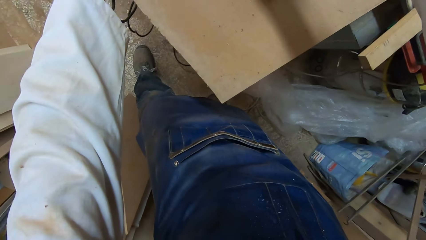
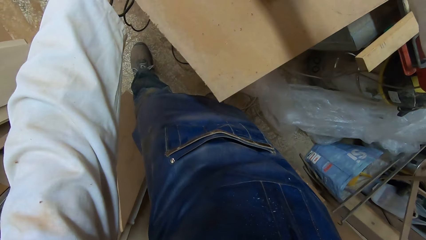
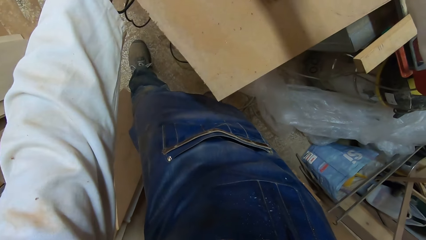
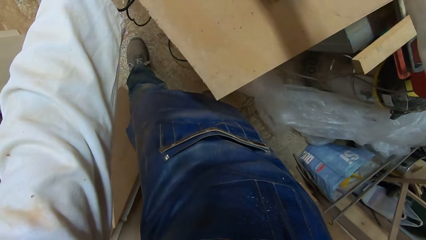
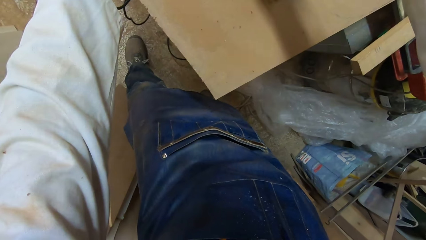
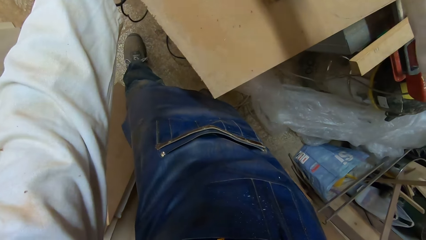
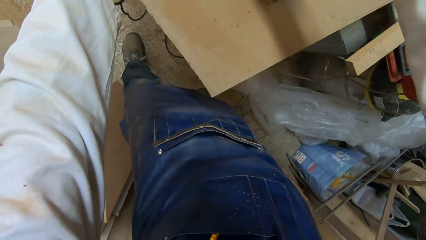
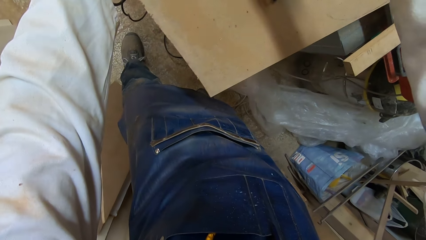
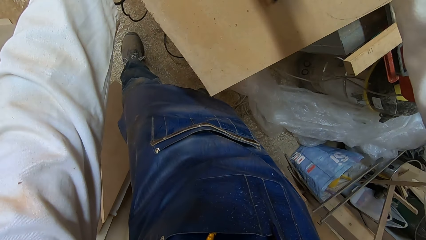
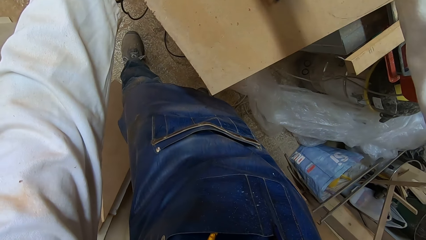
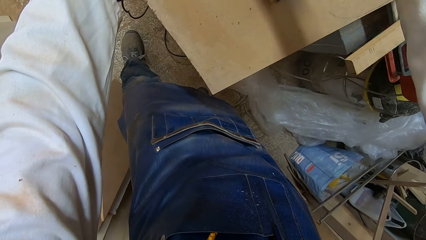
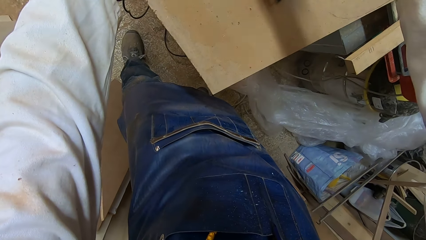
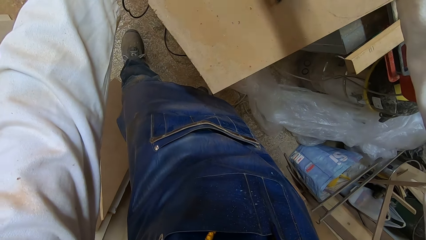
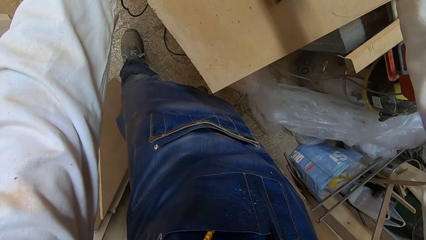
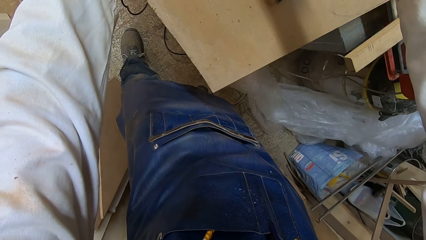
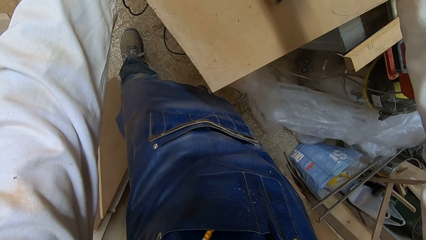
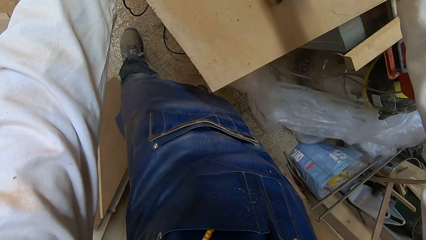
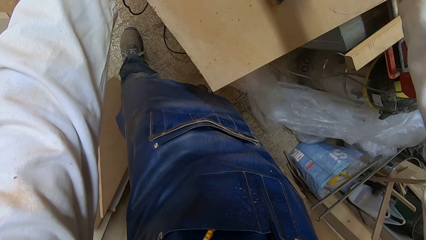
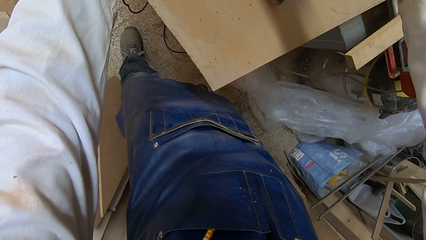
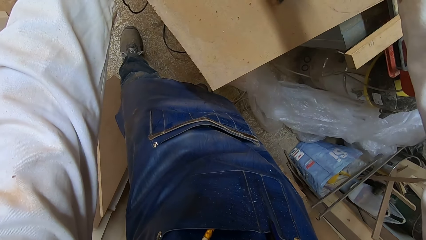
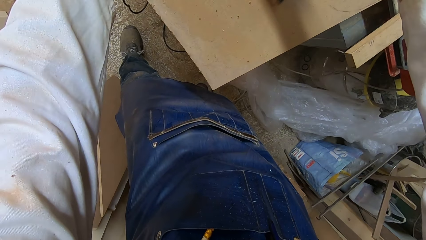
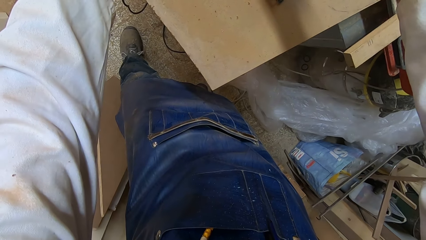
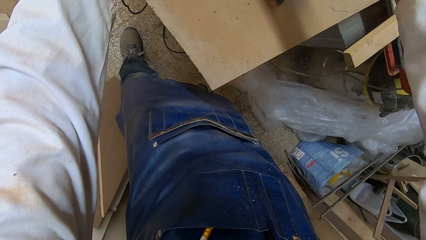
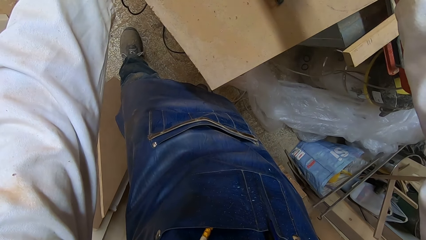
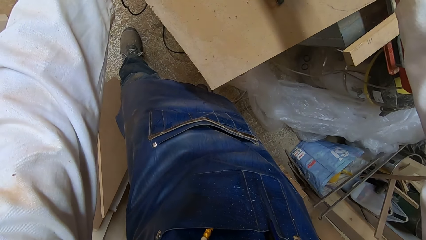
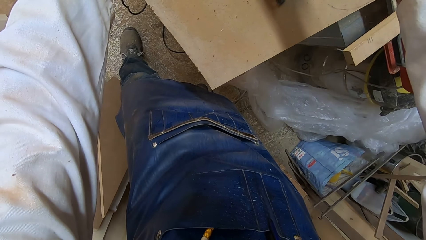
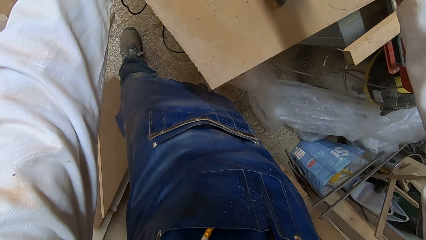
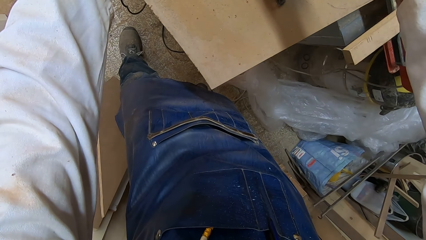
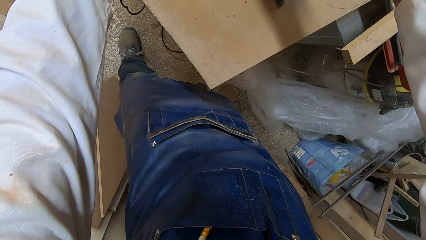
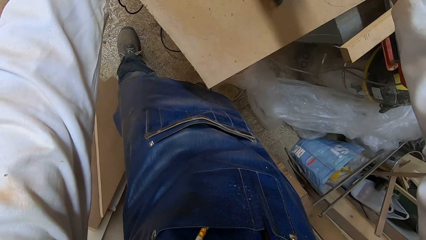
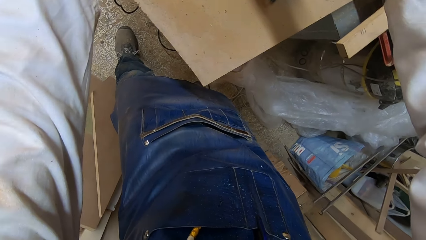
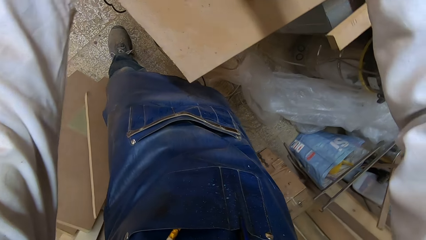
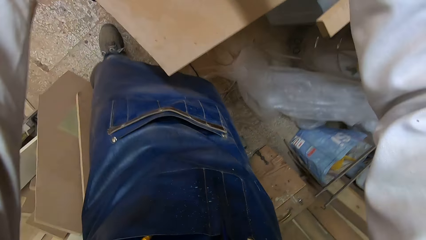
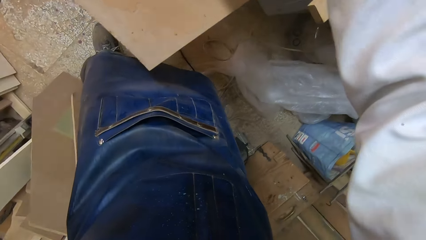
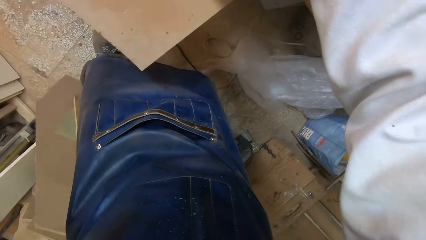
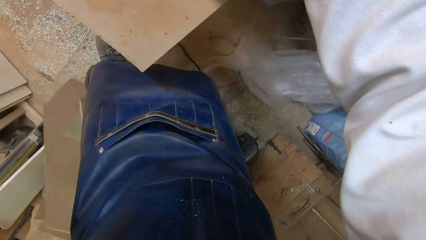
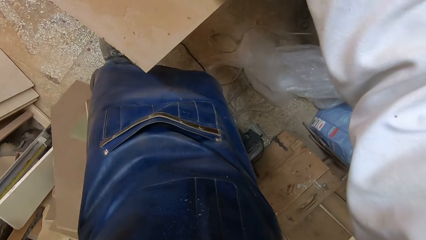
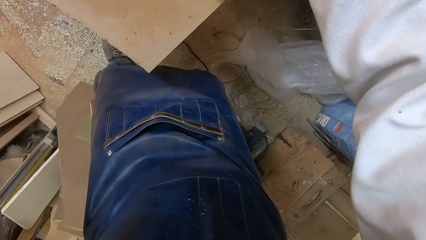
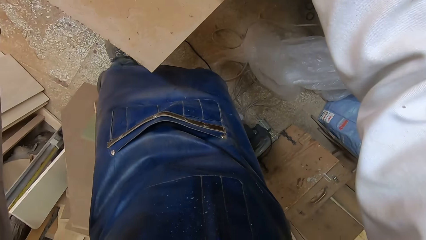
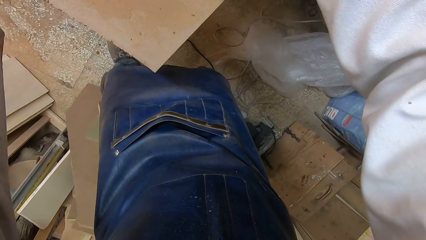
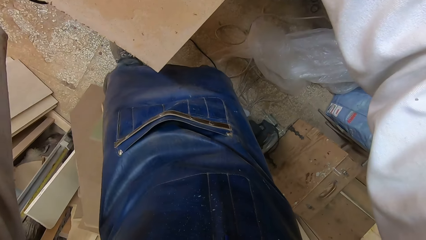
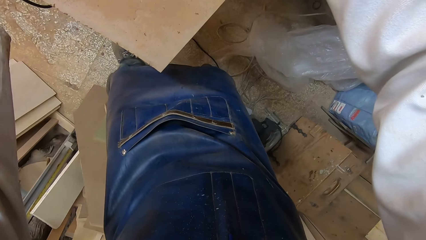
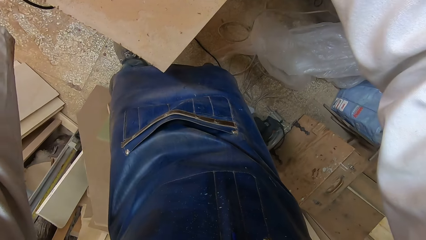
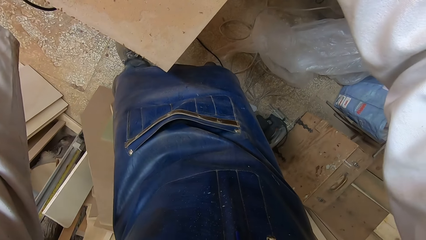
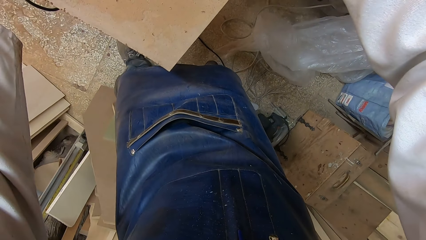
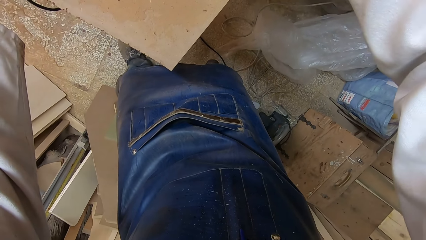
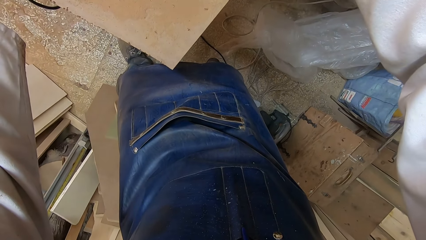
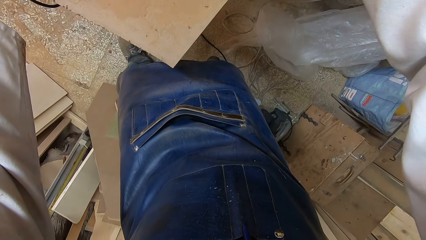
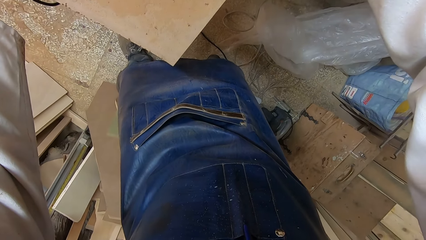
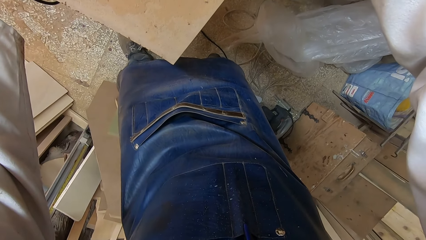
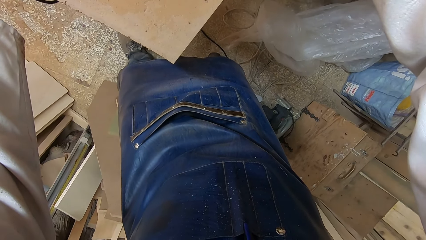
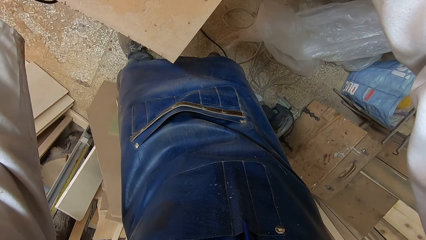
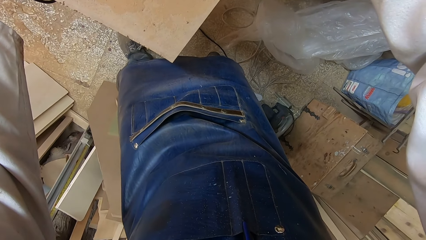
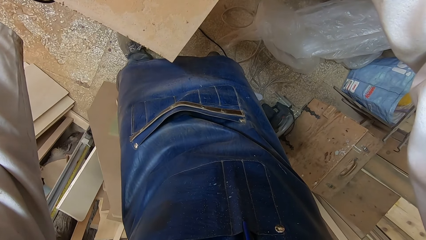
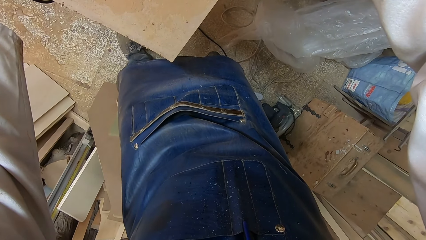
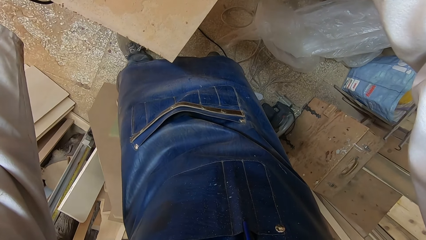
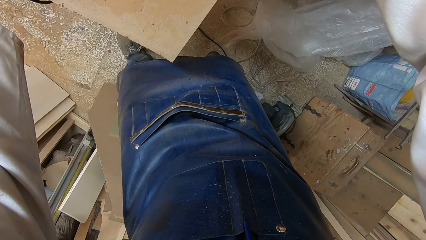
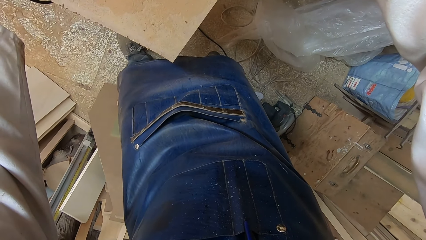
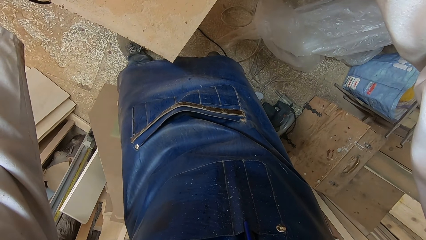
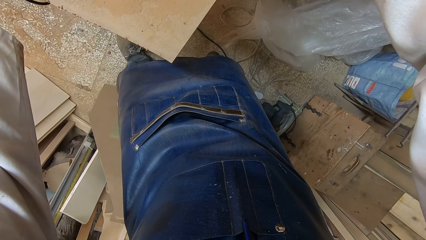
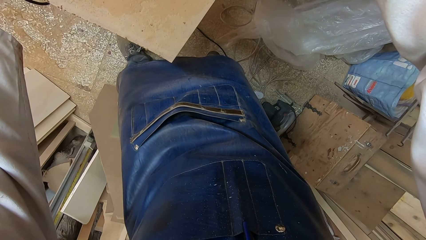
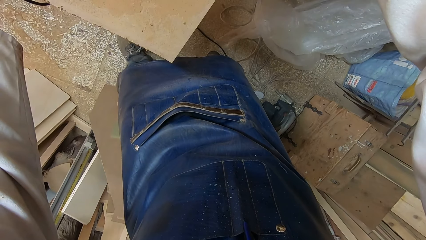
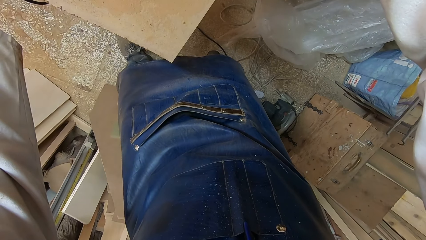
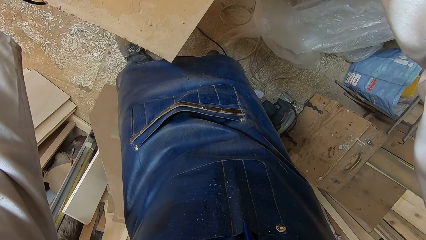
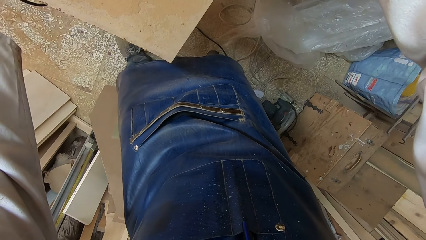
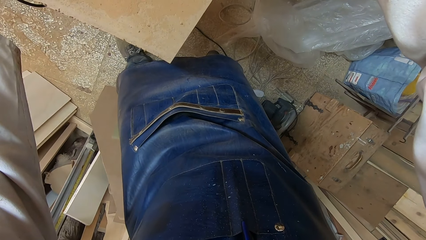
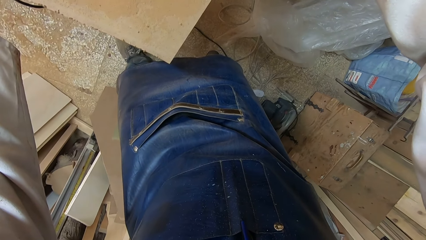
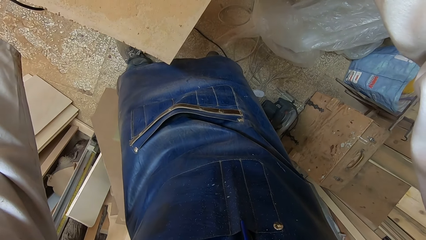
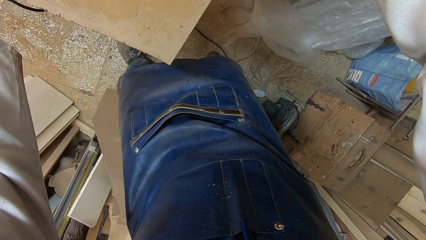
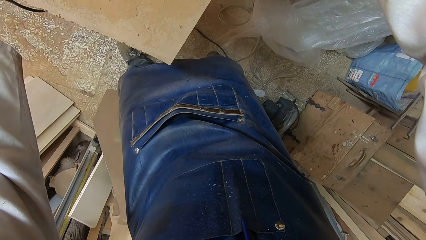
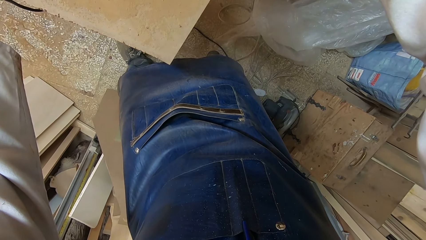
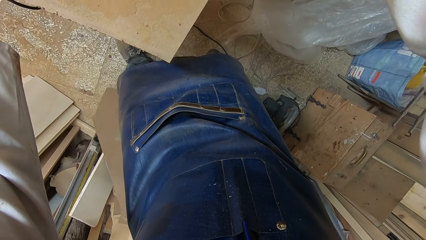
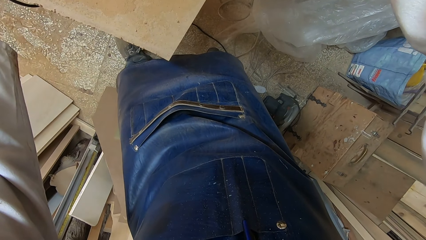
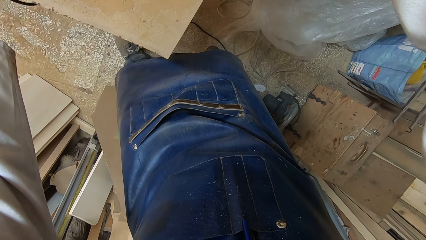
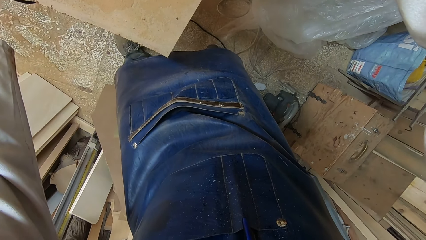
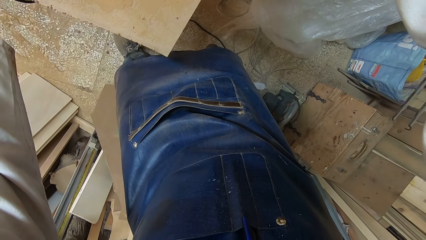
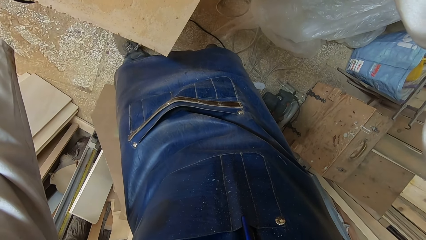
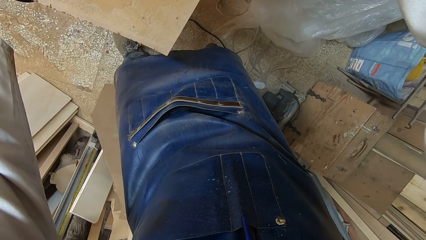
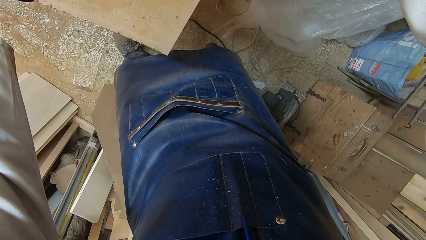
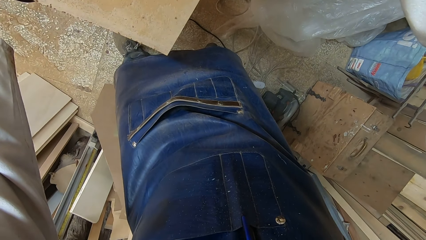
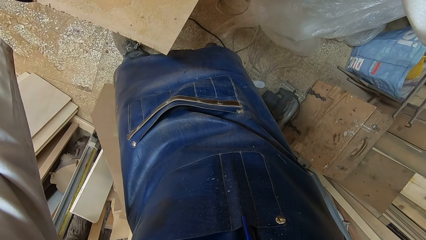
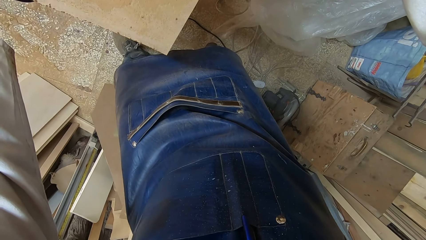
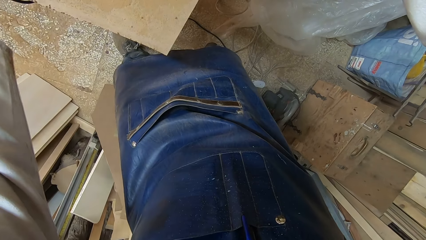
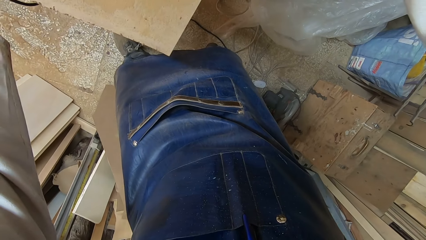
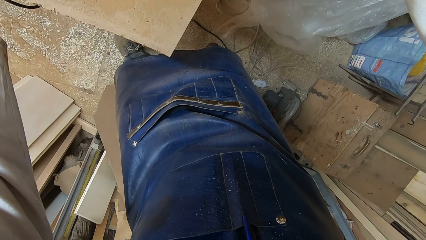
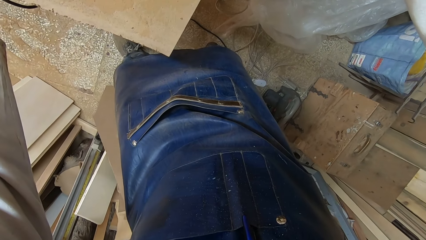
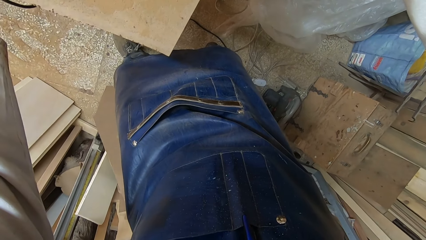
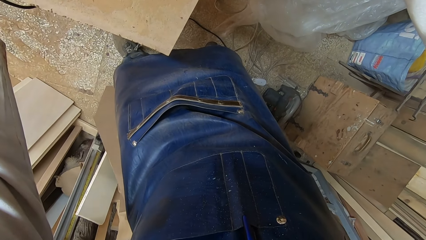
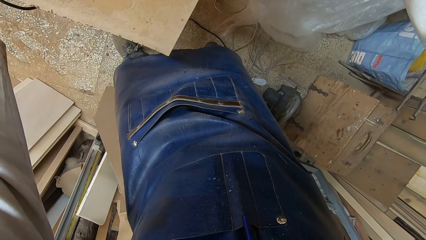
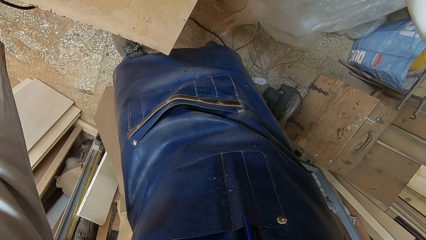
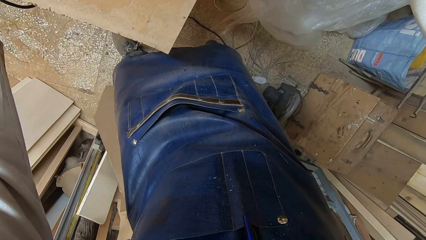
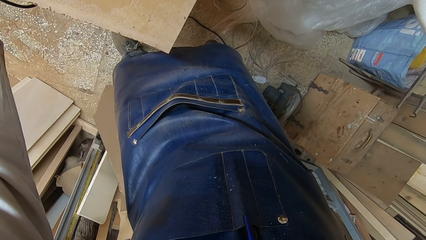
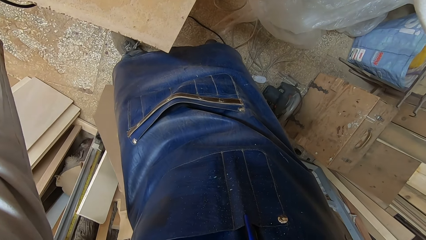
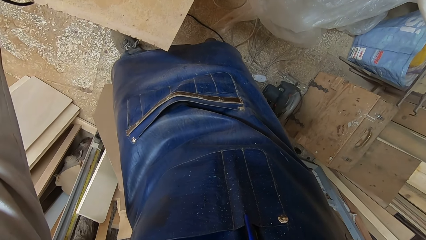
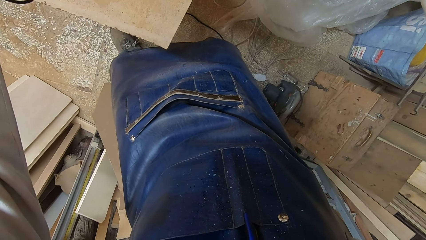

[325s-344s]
The camera wearer looks slightly to the right.
